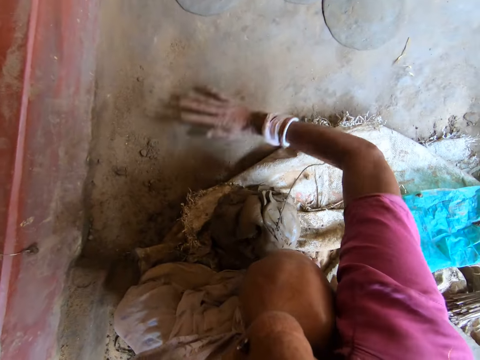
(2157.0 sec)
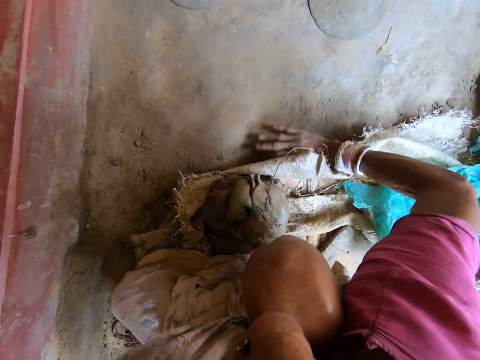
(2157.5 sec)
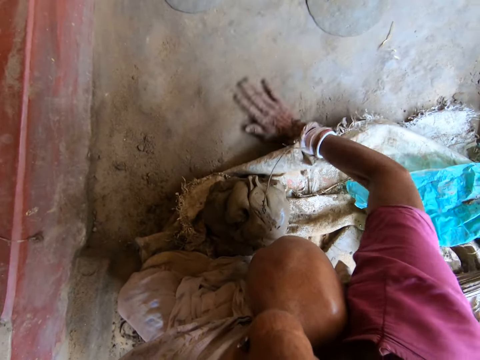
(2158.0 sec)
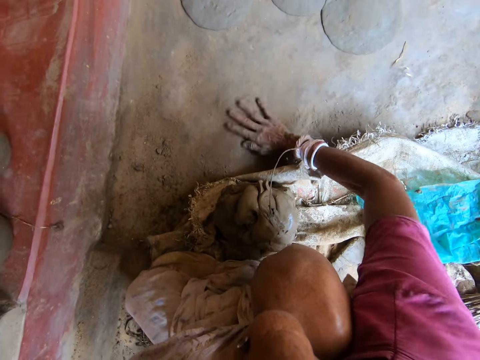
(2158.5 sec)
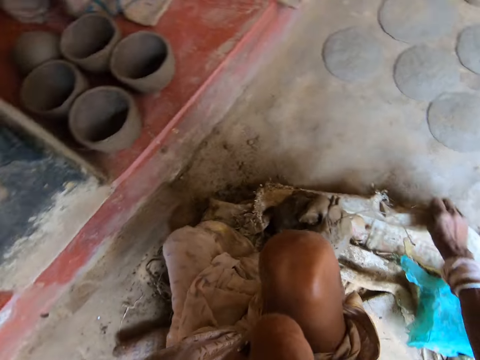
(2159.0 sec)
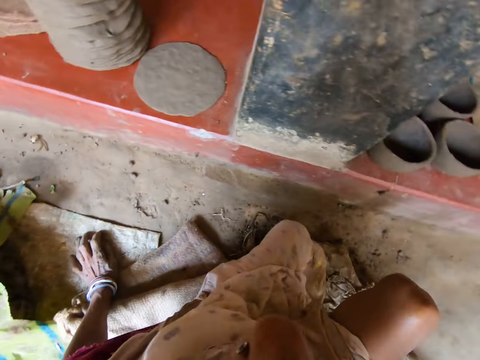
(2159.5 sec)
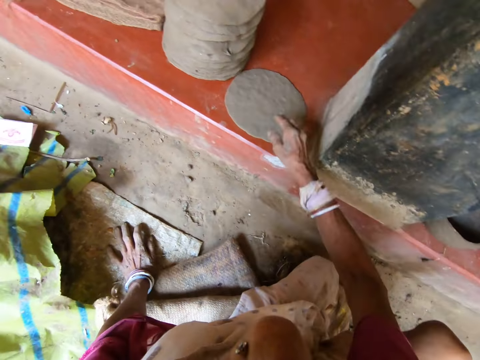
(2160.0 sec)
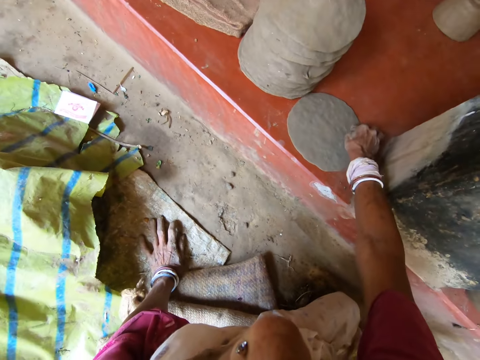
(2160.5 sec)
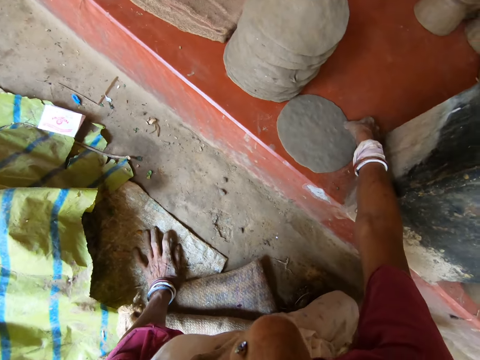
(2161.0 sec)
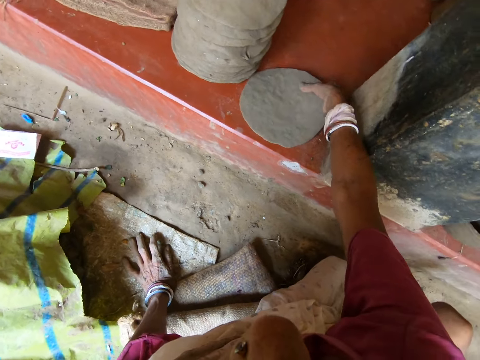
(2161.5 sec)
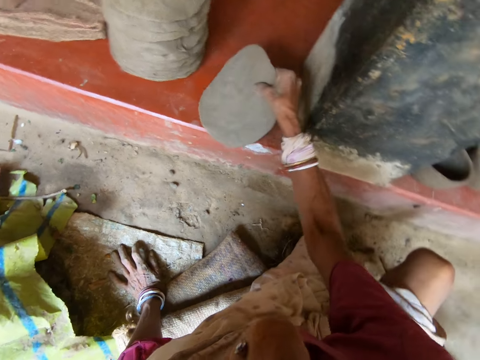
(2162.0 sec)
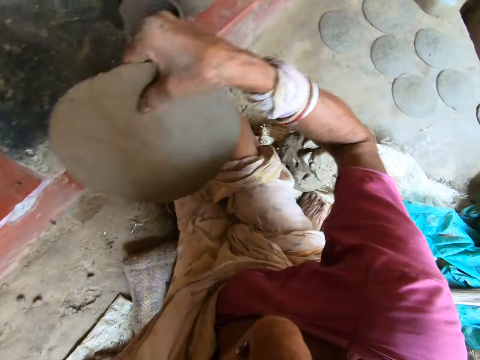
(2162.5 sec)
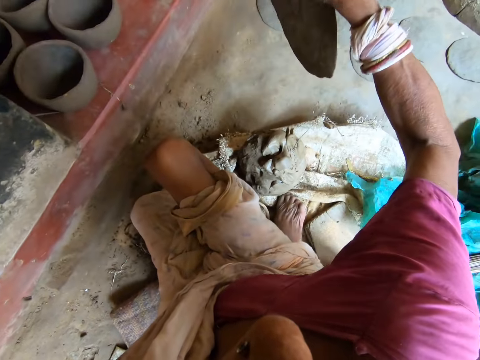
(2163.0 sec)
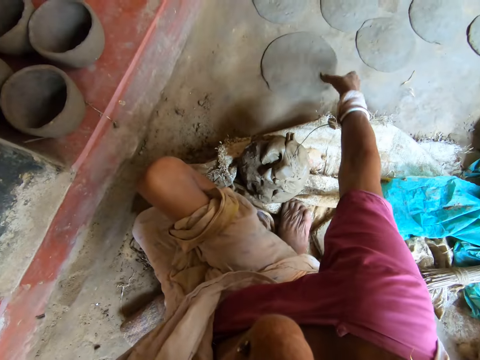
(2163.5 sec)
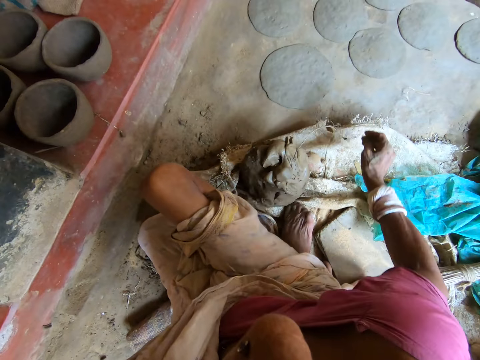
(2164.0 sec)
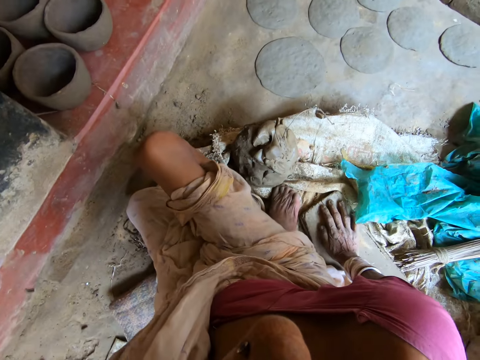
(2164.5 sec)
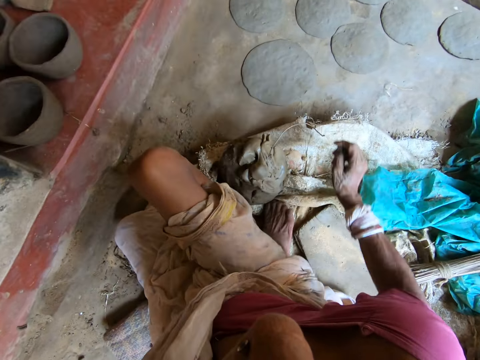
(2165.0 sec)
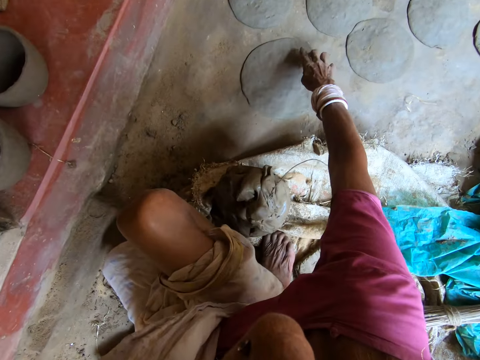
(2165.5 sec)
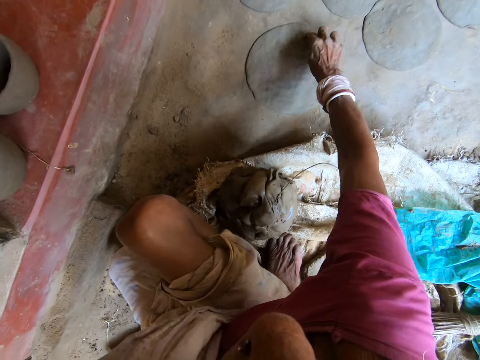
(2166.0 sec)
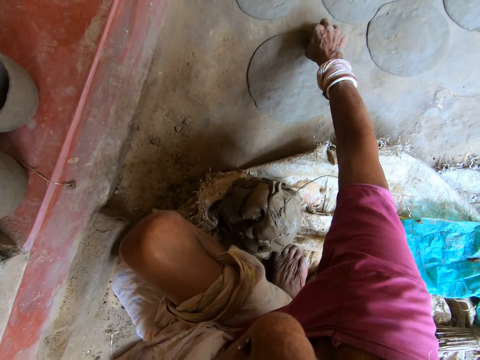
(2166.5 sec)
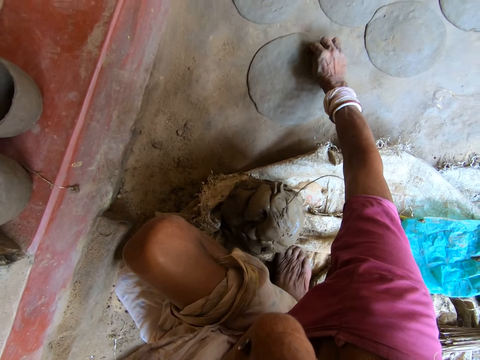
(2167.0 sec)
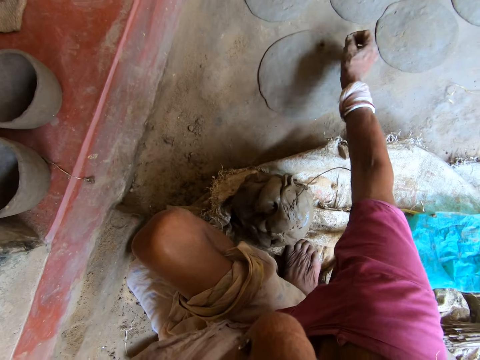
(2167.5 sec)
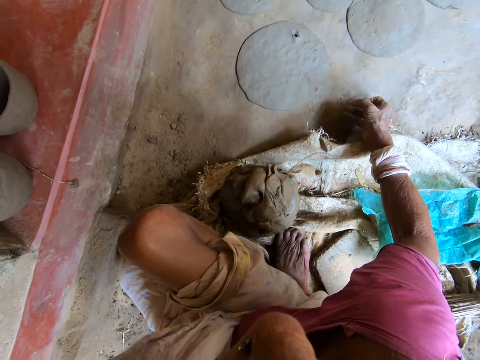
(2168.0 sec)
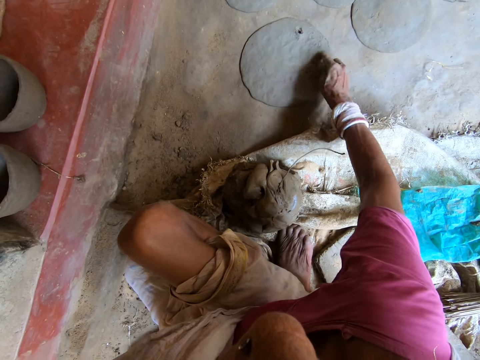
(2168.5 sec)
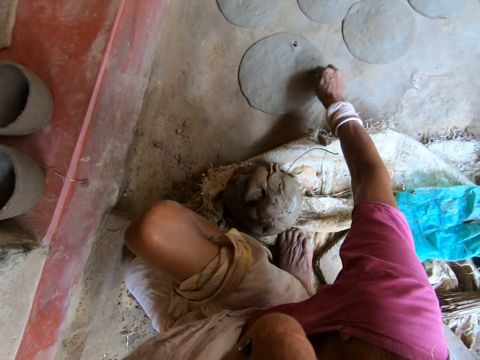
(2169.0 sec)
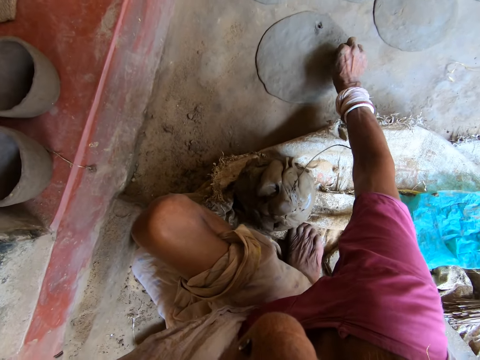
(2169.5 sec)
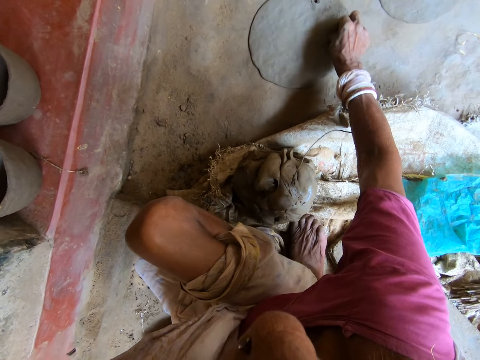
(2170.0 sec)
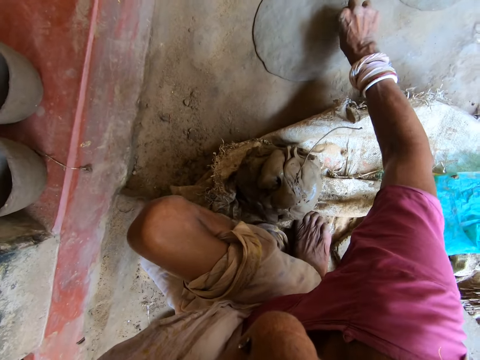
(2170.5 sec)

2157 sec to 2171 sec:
The camera wearer picks a piece of moulded clay from the concrete deck with her right hand. She drops the piece of moulded clay in her right hand on the ground. She picks out dirt from the piece of moulded clay on the ground with her right hand. A man interacts with the camera wearer.

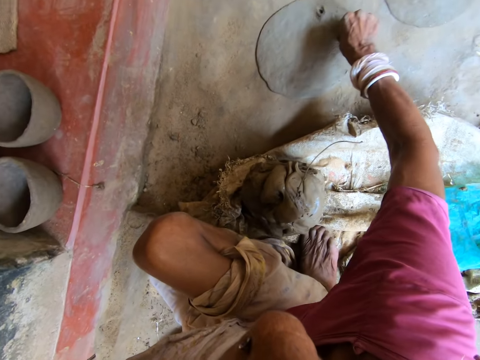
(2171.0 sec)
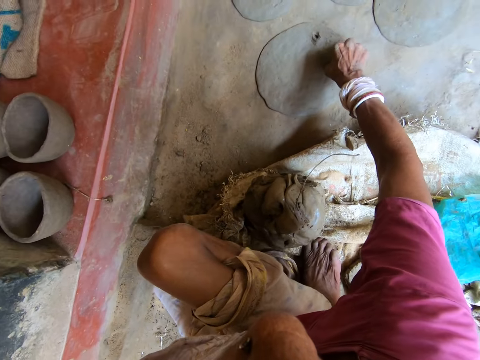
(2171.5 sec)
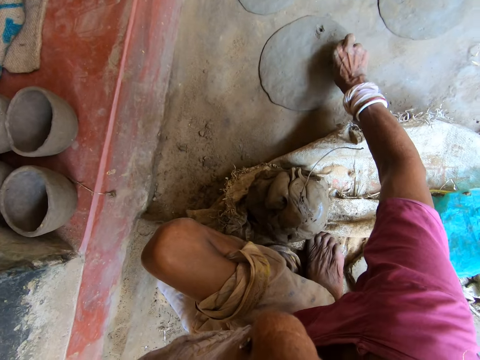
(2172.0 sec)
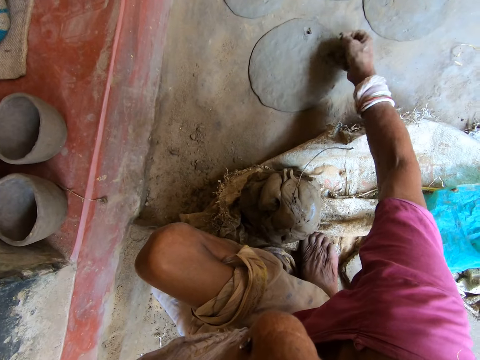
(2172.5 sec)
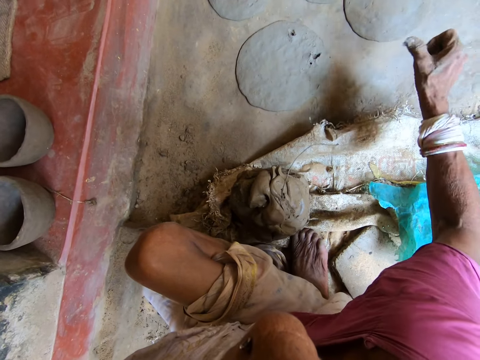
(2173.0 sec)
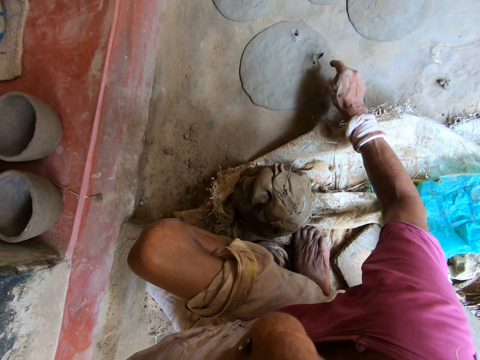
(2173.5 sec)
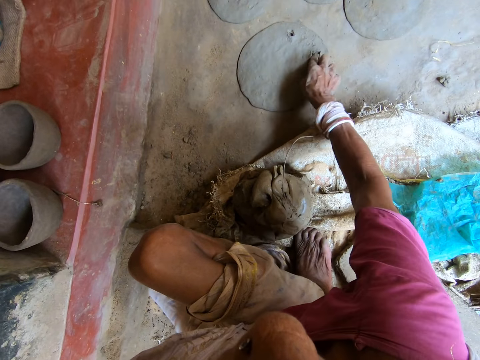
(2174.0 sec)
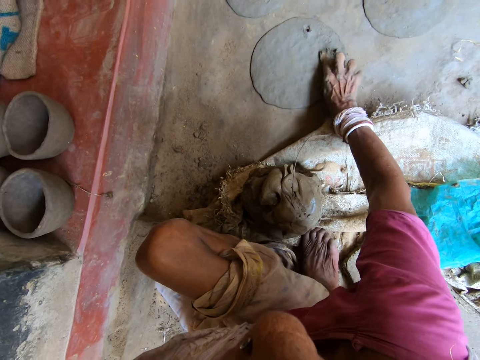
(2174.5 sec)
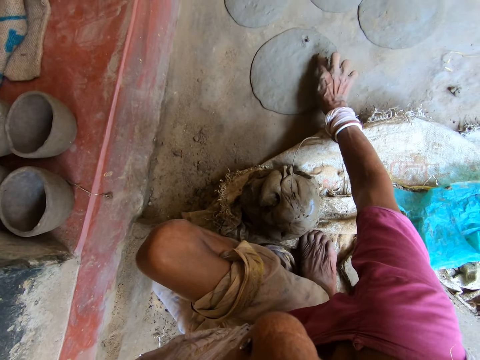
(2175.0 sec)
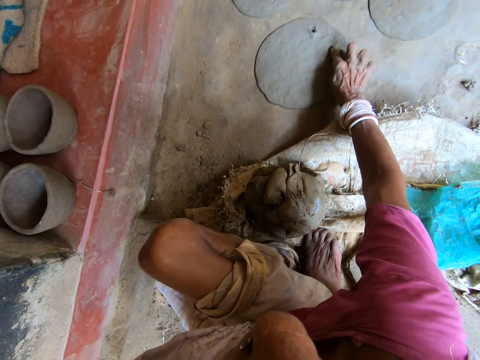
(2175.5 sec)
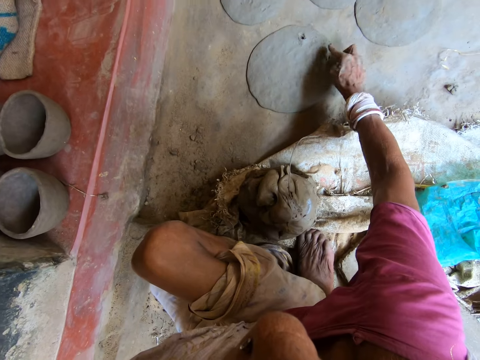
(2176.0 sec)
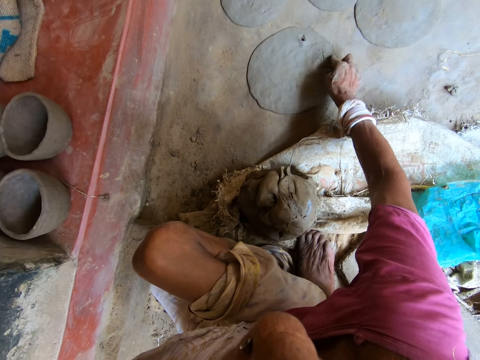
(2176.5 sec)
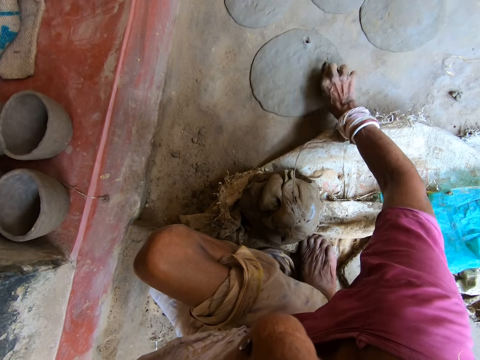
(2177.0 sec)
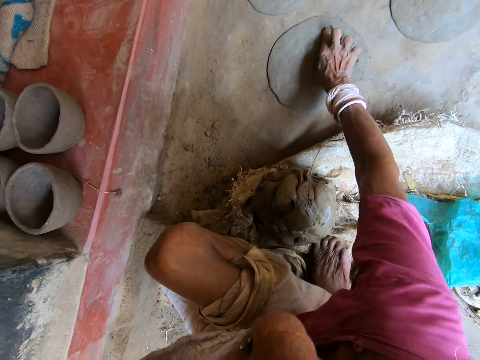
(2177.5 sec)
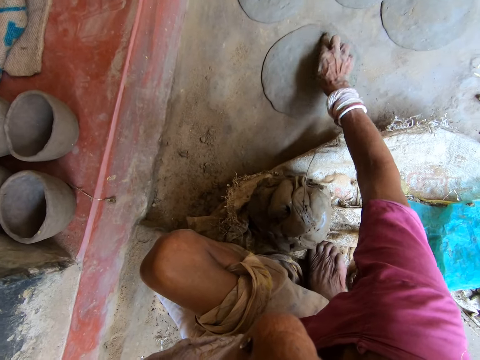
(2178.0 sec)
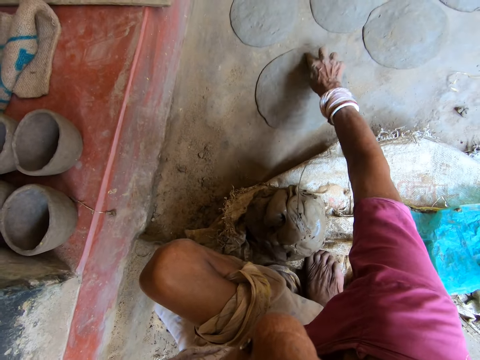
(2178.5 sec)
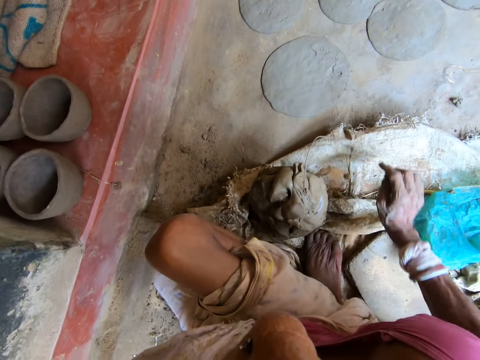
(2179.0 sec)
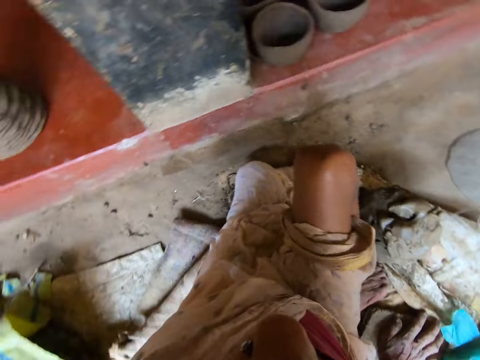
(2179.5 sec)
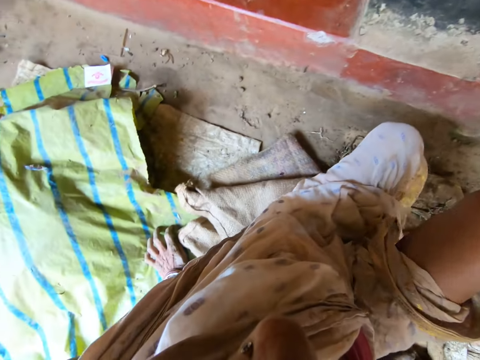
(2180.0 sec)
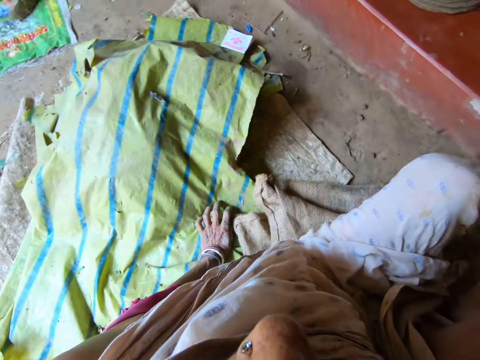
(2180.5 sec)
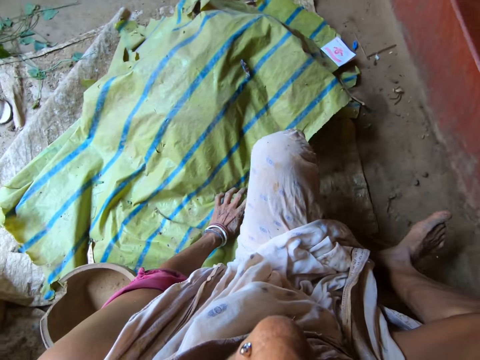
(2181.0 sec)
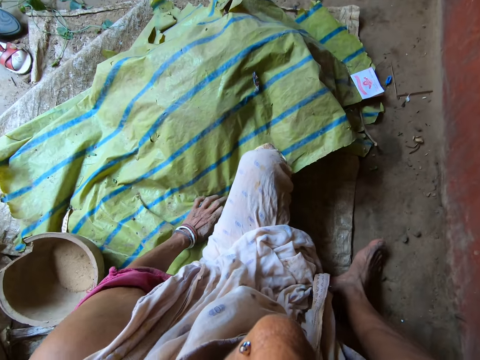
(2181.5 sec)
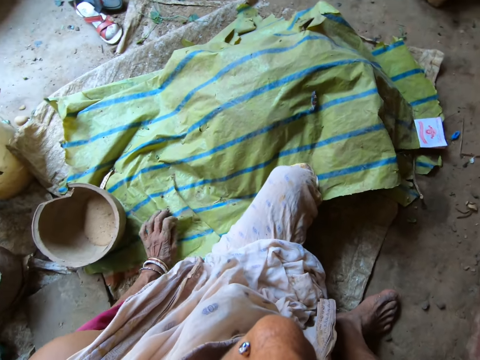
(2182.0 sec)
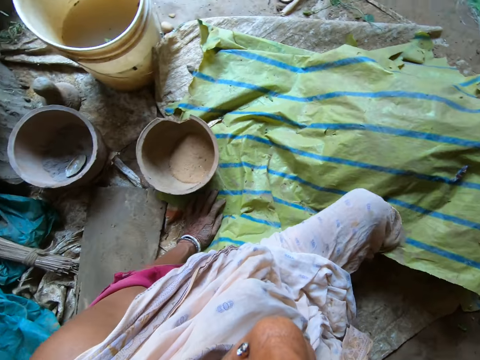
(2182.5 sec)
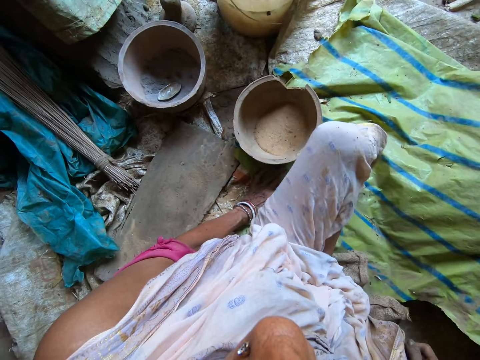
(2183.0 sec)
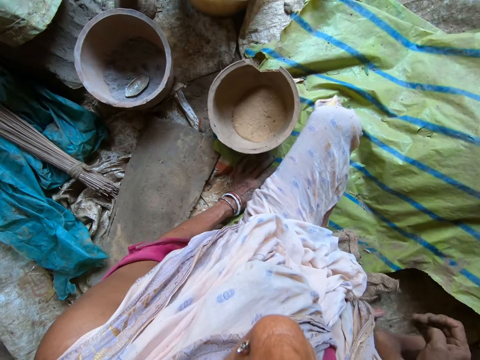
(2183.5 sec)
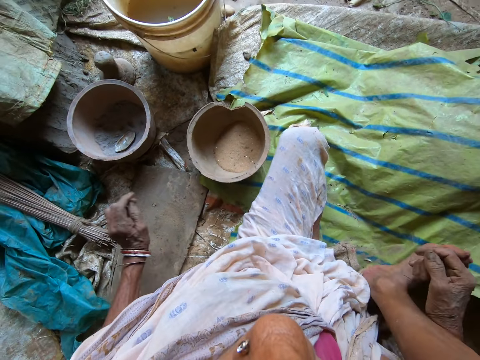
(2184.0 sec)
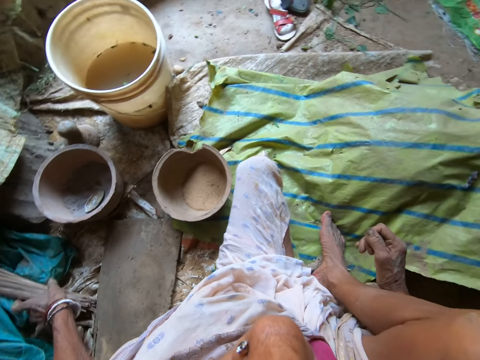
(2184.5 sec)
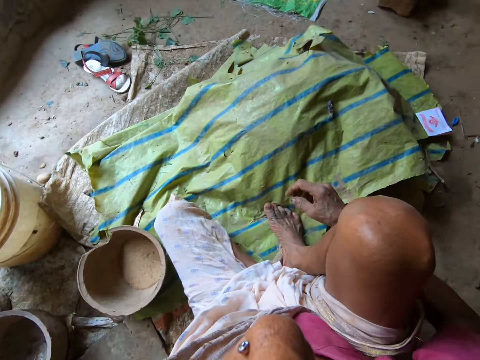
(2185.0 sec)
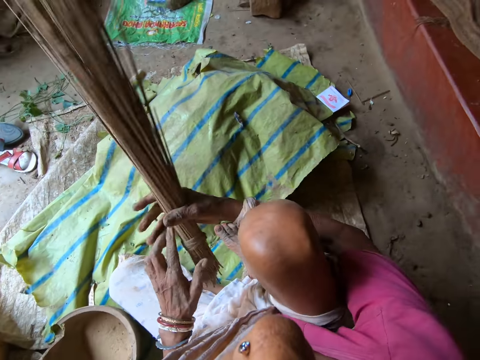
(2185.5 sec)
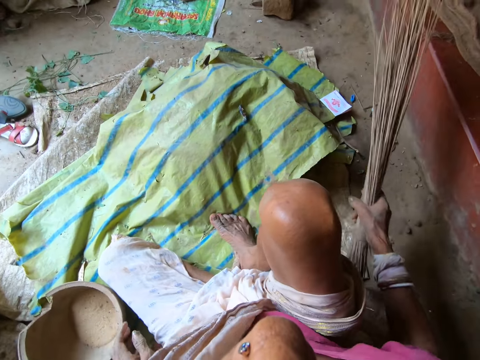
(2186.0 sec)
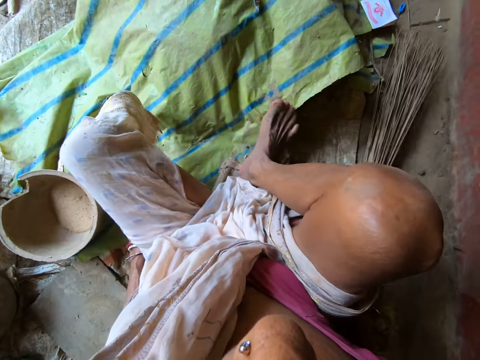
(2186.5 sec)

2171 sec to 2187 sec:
The camera wearer throws the dirt in her right hand on the ground. She smoothens the piece of moulded clay on the ground with her right hand. She moves around. A woman interacts with the camera wearer. The camera wearer picks the broom from the plastic sack on the ground with her left hand. She passes the broom to her right hand. She drops the broom in her right hand on the ground.
